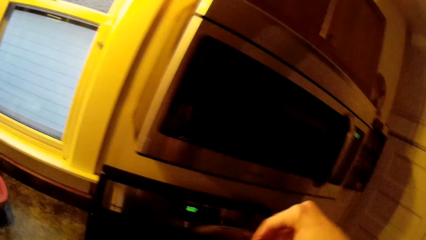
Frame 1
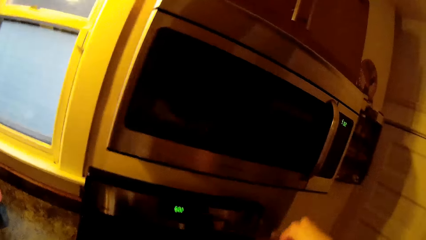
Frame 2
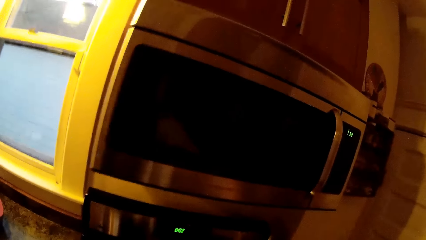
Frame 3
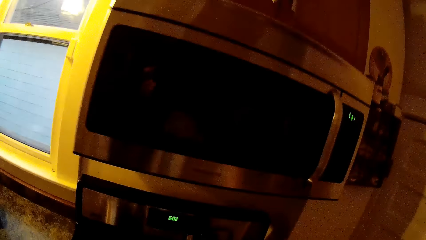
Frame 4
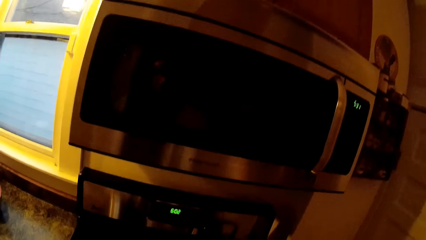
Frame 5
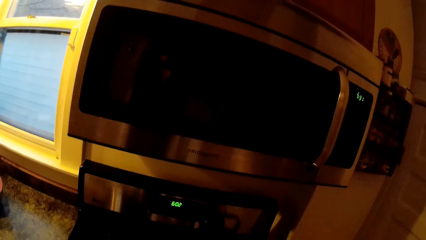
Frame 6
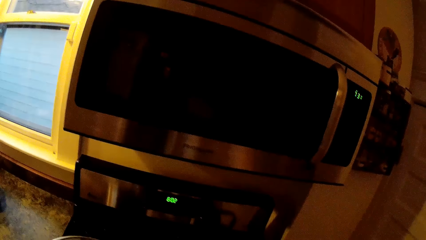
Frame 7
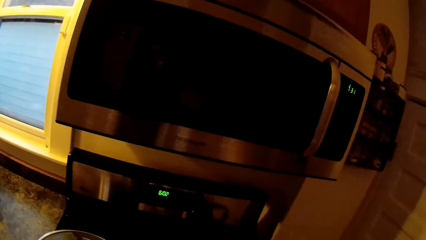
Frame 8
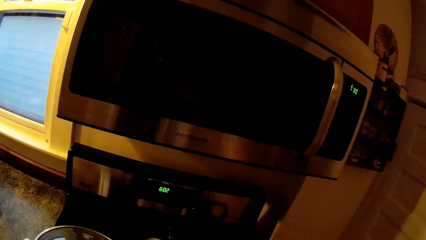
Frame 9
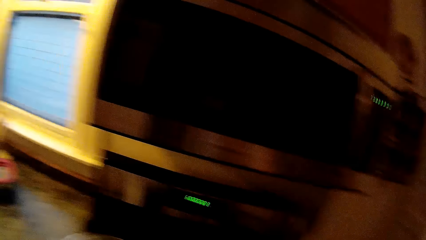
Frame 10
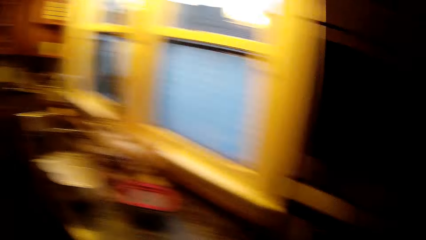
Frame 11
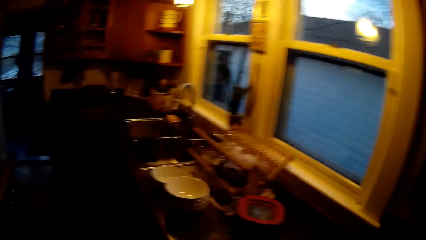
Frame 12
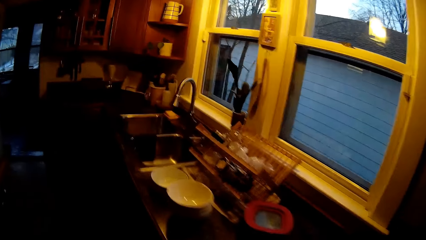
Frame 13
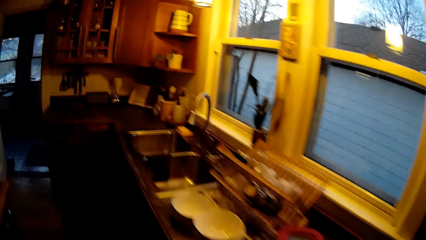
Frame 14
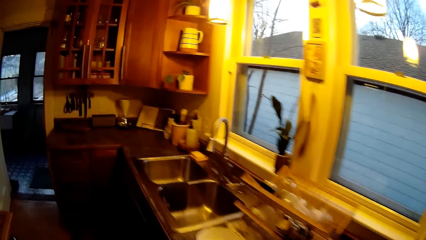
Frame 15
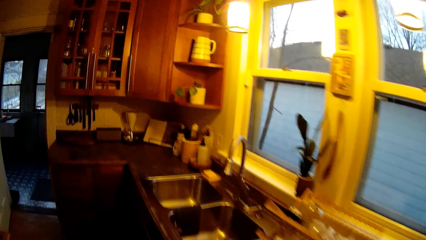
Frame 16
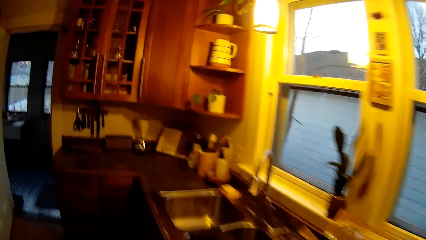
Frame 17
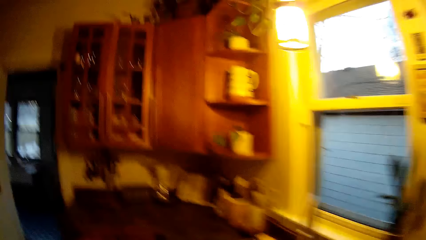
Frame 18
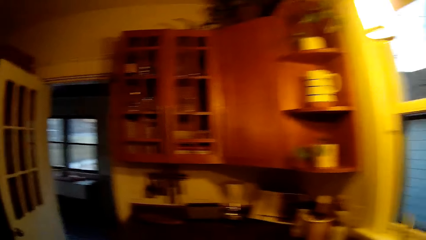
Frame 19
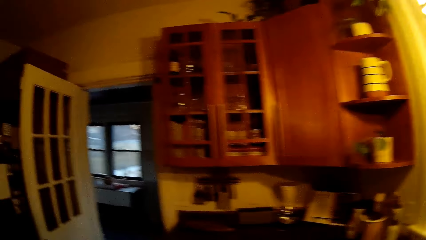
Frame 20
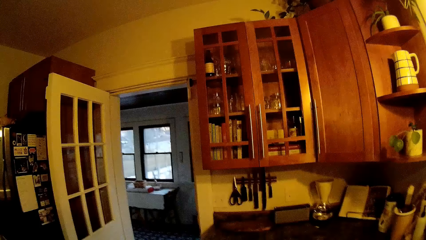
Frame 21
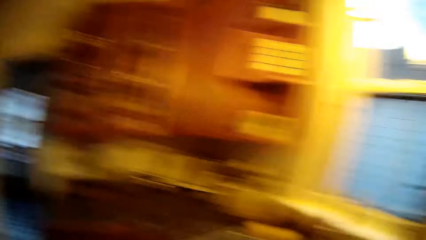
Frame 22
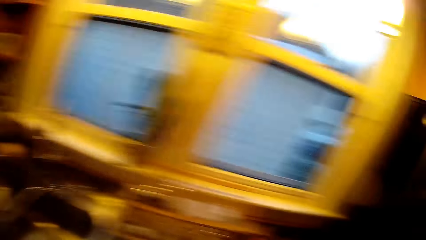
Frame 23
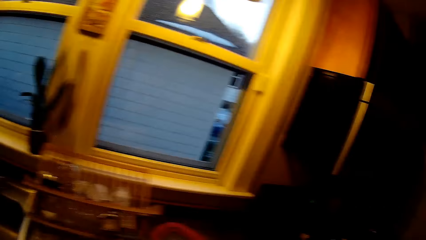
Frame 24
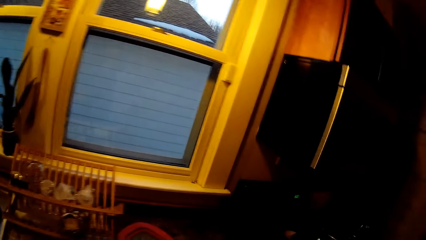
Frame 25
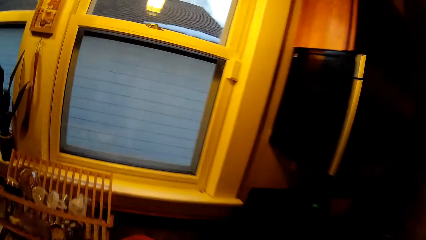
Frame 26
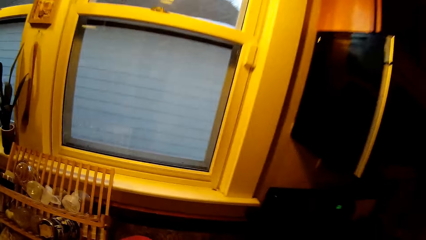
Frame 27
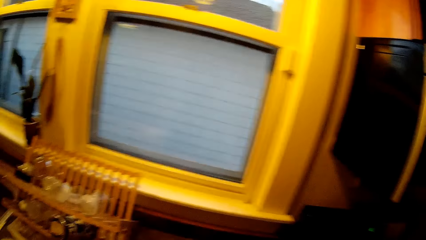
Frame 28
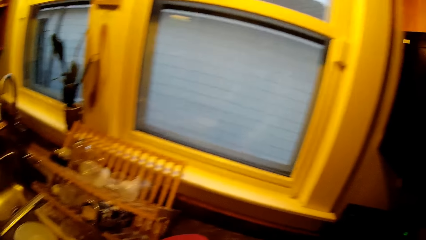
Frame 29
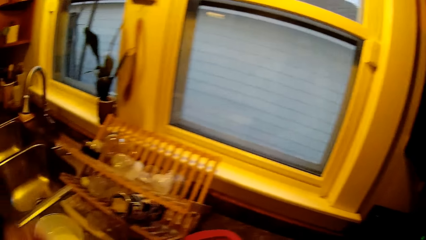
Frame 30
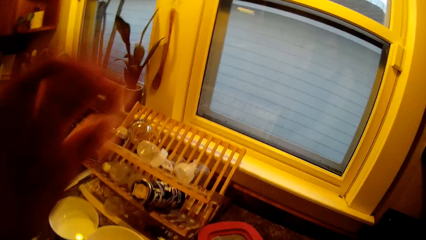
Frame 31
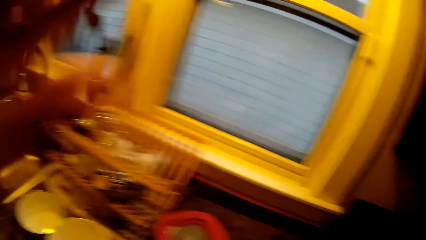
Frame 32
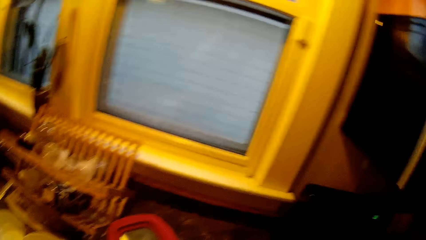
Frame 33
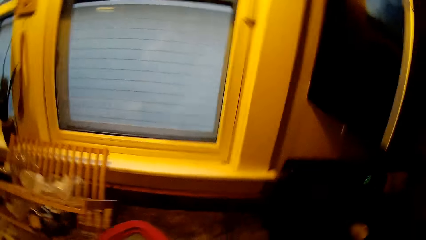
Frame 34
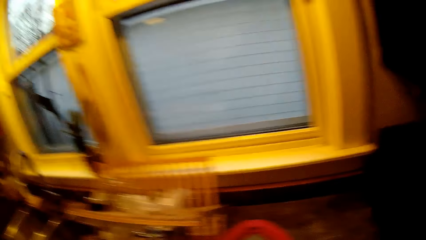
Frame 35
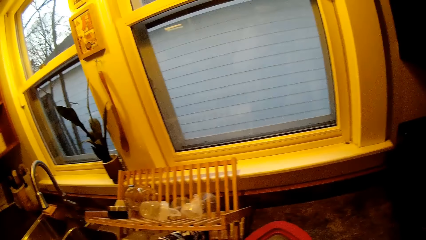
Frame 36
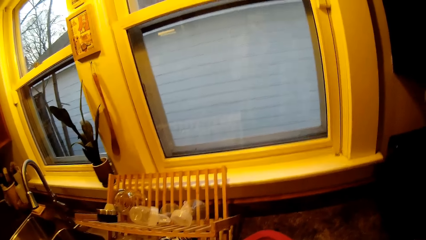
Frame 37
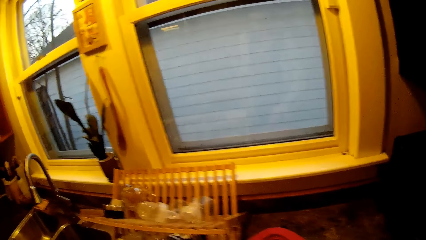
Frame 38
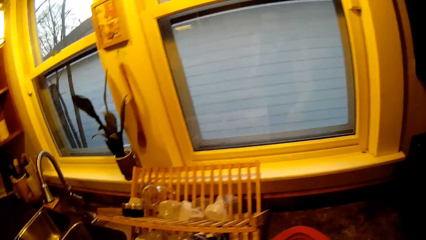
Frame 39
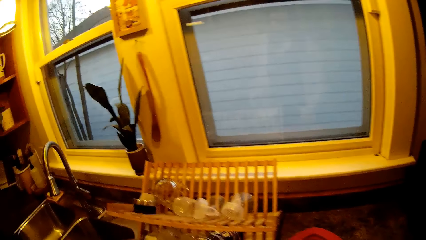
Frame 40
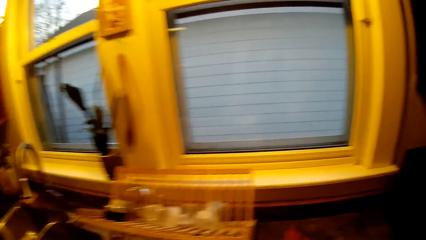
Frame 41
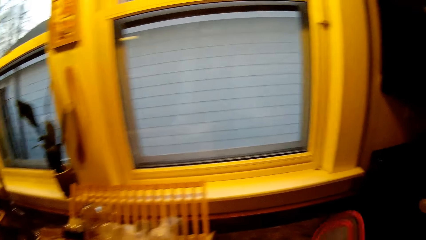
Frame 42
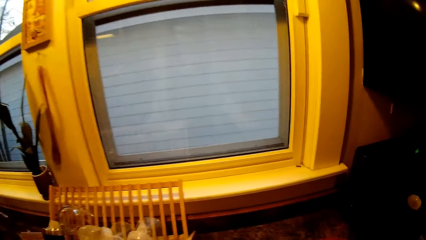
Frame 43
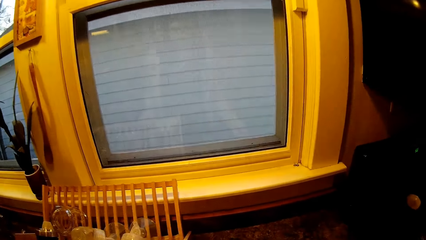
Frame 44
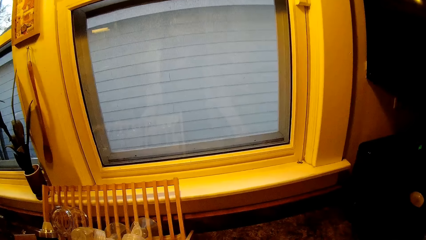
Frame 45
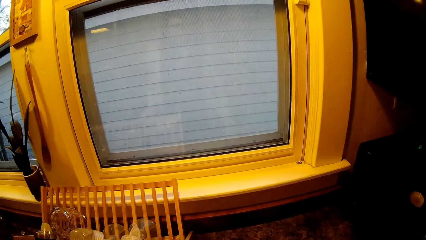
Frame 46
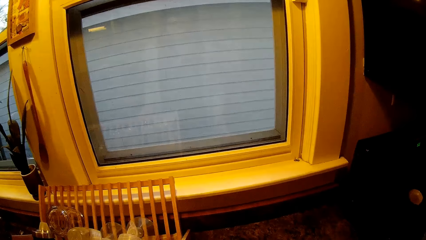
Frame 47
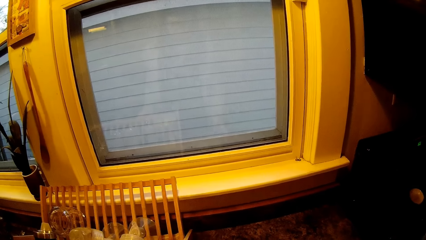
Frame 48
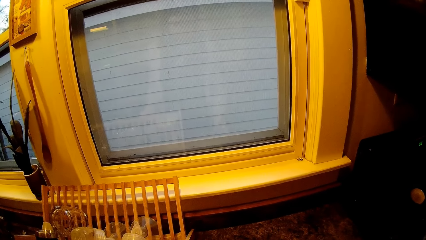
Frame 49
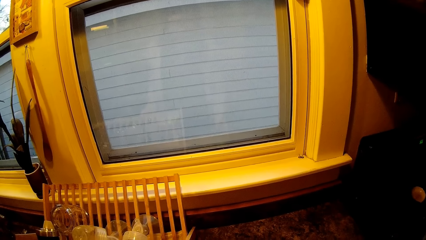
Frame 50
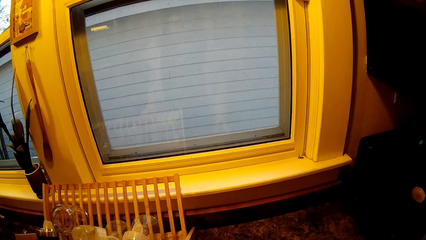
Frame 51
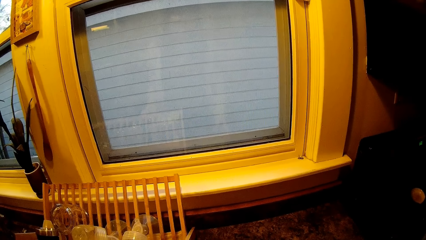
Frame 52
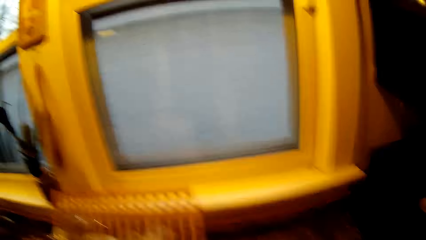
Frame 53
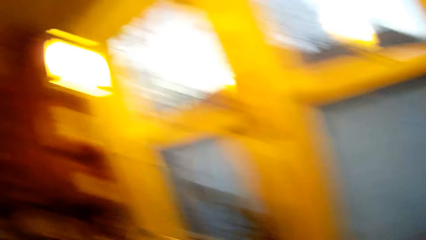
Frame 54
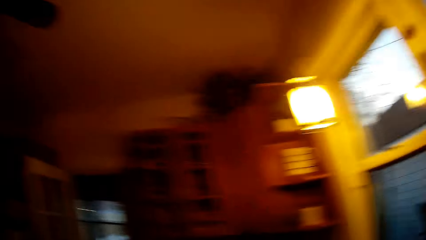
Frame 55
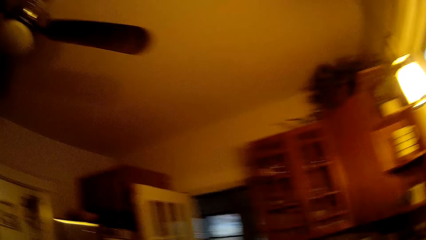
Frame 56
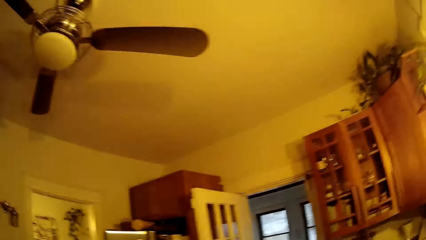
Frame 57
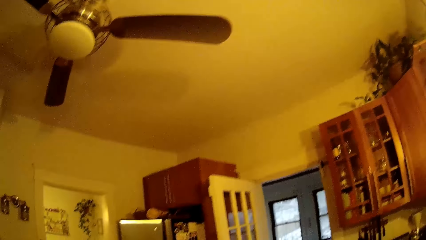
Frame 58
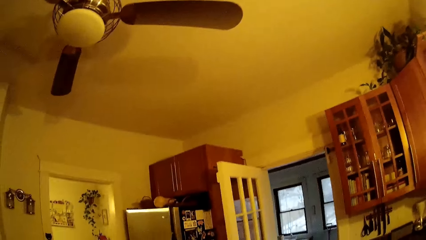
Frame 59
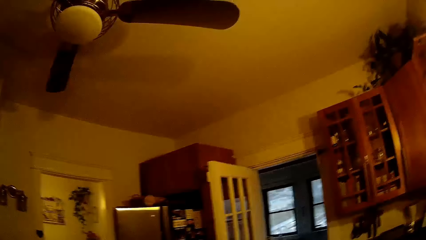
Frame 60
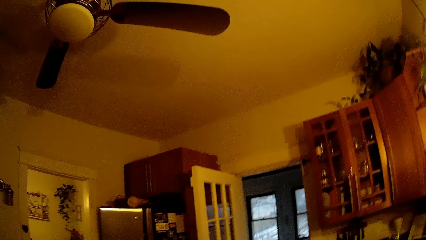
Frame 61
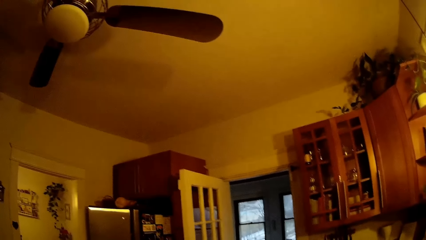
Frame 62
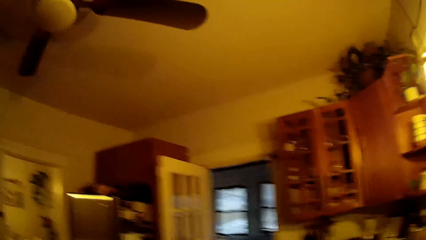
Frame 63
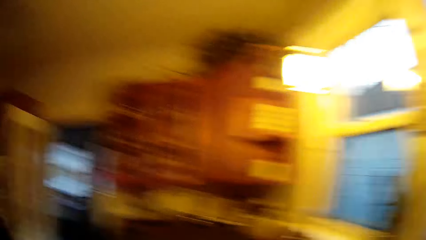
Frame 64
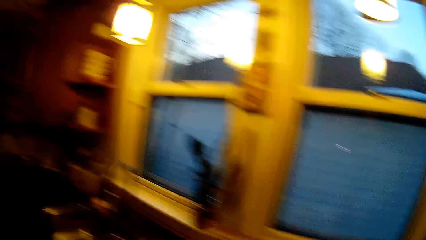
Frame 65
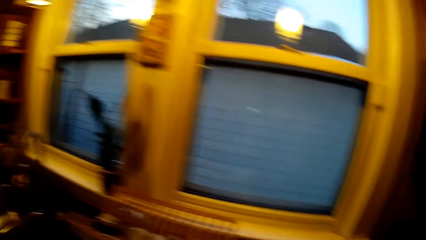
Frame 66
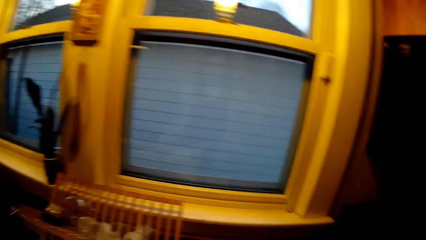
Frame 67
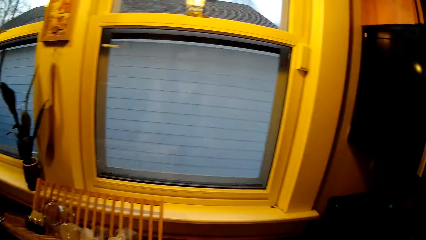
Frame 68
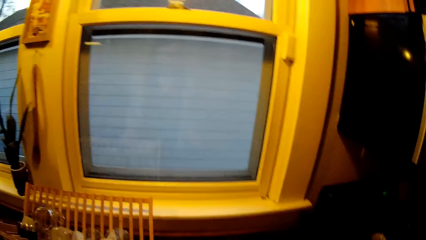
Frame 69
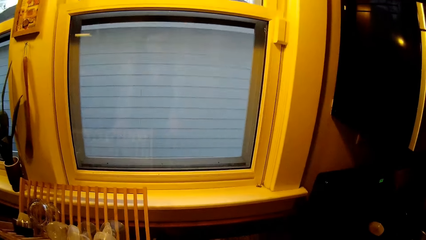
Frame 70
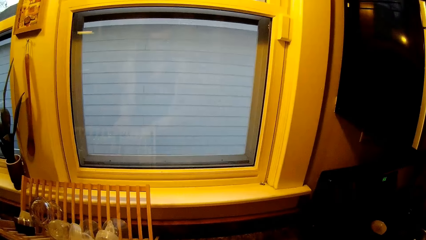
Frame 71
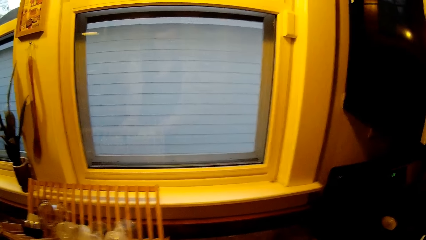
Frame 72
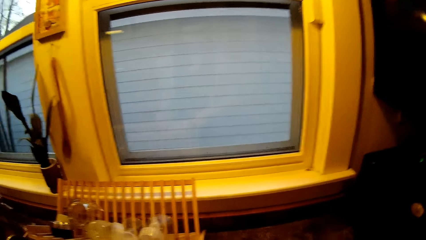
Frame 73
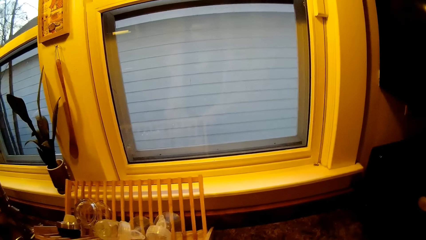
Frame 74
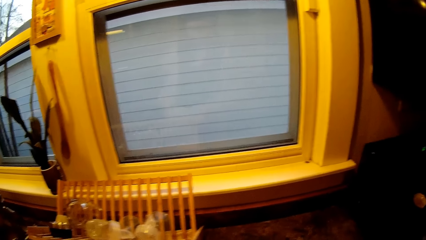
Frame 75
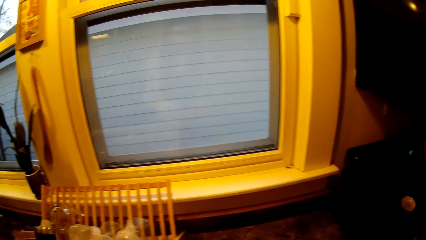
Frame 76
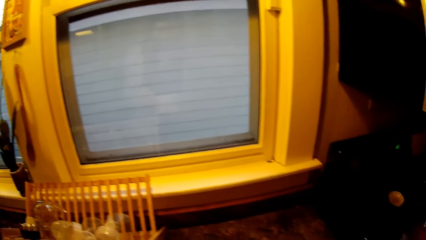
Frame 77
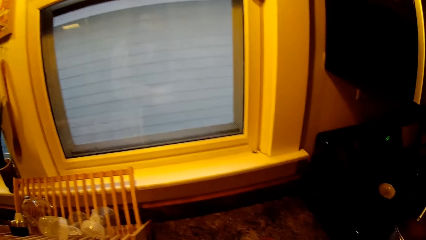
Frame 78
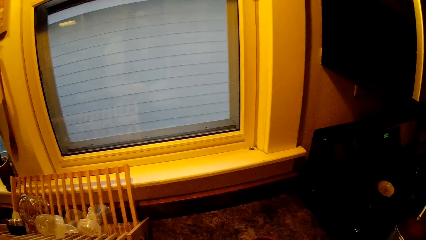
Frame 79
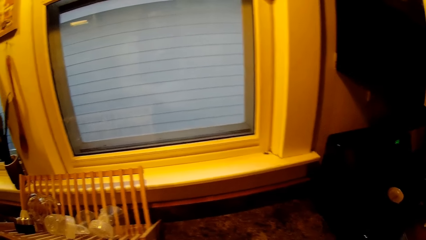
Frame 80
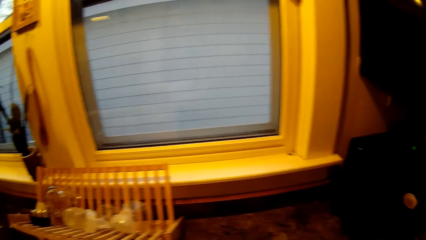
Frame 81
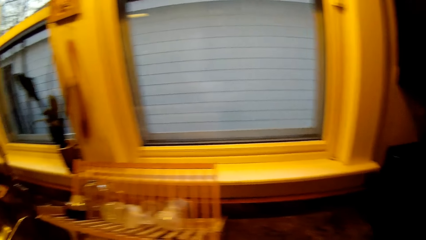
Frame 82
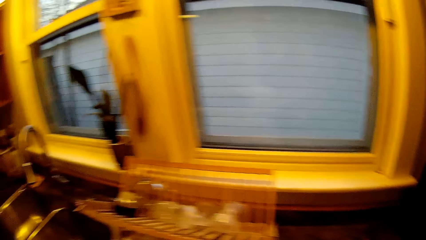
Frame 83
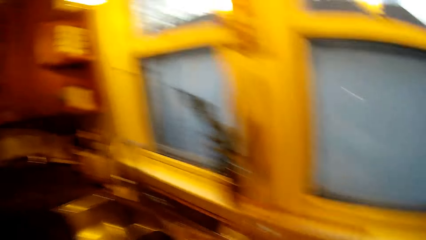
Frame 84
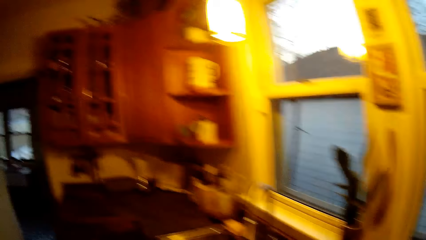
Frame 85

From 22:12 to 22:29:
The camera wearer places the pot lid on the pot on the cooker with her right hand. She talks to a man. She walks around, looks around and adjusts the camera. She opens a lid of a red plastic container on the kitchen slab with her right hand.
